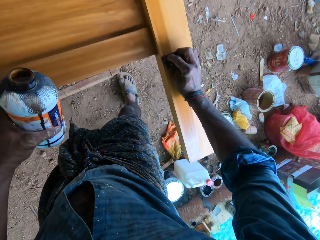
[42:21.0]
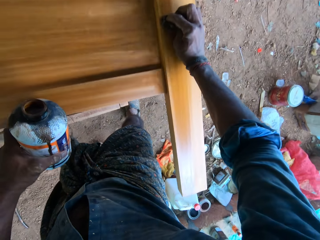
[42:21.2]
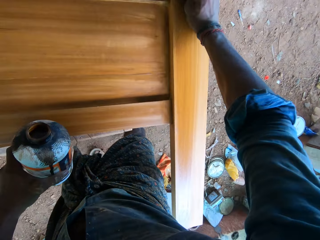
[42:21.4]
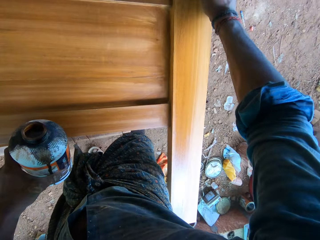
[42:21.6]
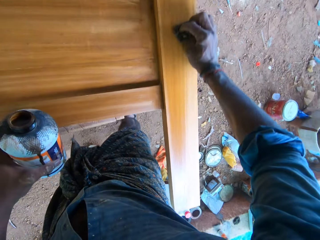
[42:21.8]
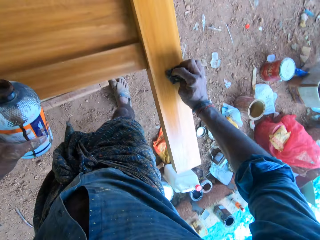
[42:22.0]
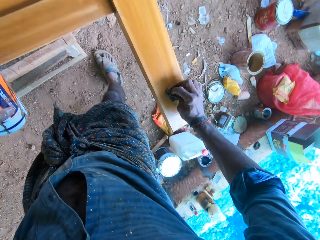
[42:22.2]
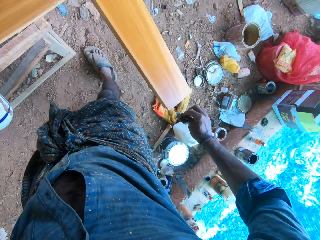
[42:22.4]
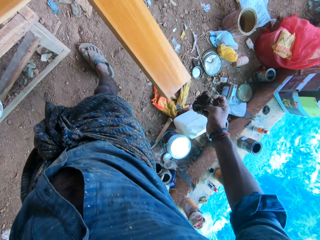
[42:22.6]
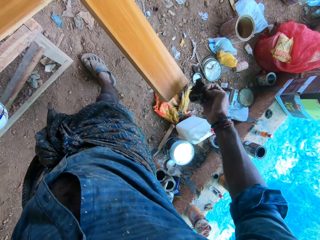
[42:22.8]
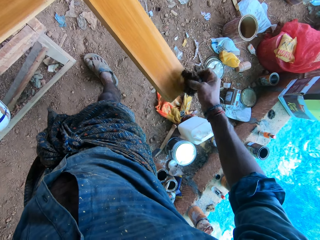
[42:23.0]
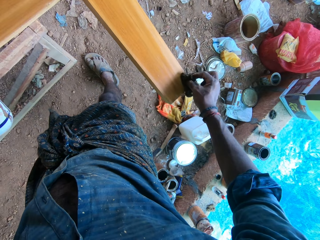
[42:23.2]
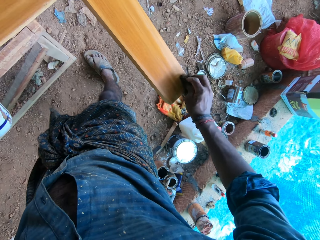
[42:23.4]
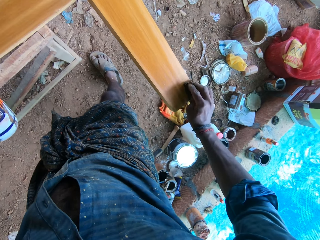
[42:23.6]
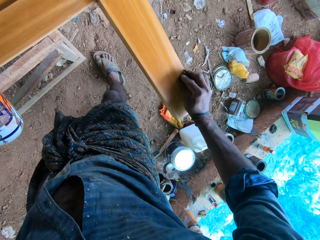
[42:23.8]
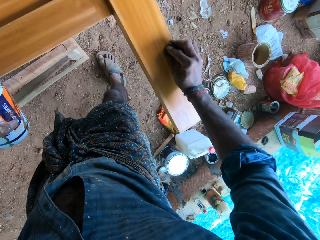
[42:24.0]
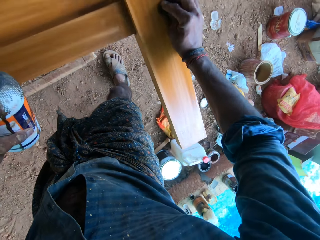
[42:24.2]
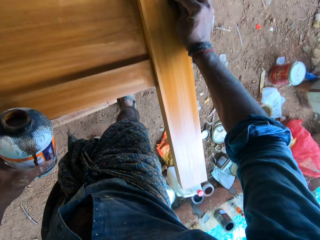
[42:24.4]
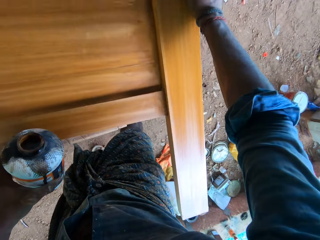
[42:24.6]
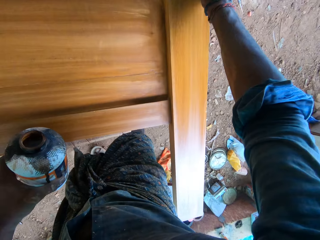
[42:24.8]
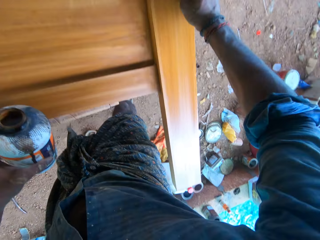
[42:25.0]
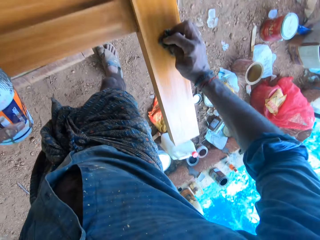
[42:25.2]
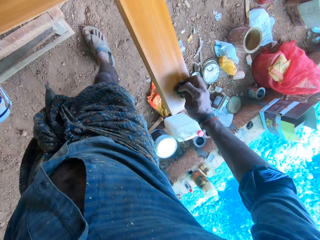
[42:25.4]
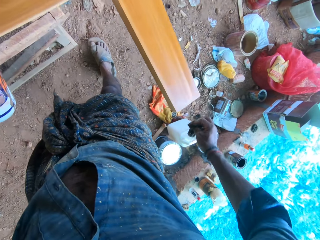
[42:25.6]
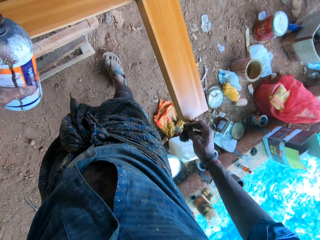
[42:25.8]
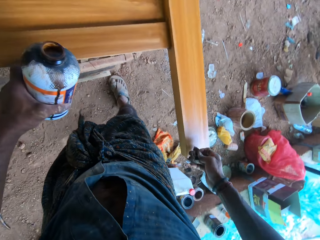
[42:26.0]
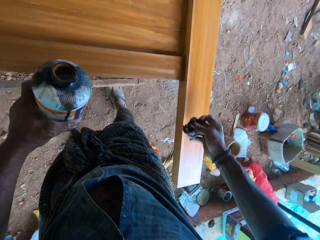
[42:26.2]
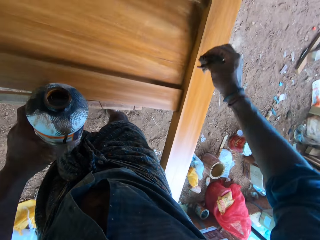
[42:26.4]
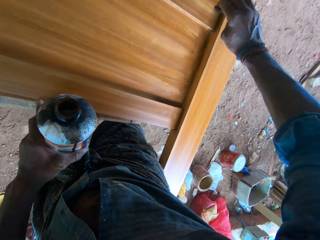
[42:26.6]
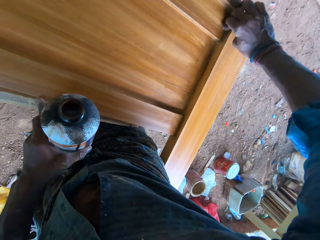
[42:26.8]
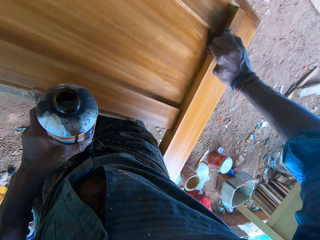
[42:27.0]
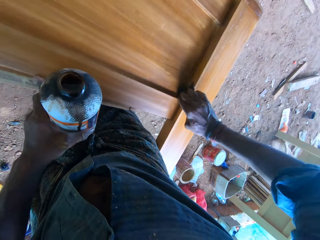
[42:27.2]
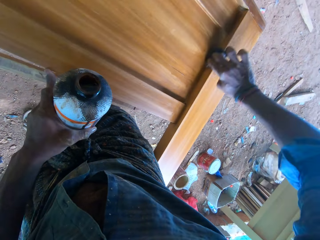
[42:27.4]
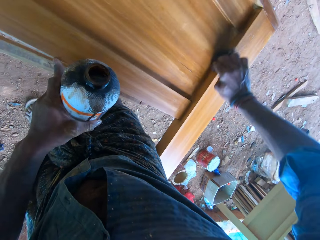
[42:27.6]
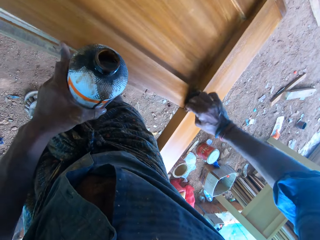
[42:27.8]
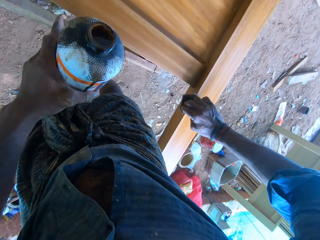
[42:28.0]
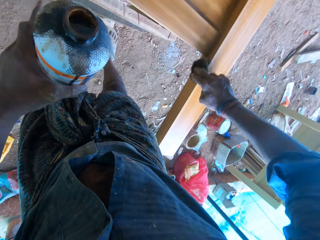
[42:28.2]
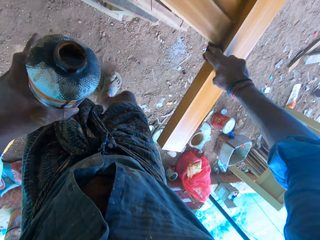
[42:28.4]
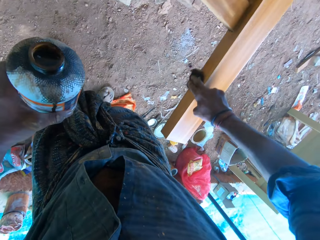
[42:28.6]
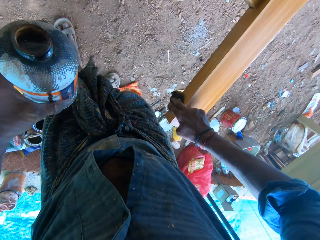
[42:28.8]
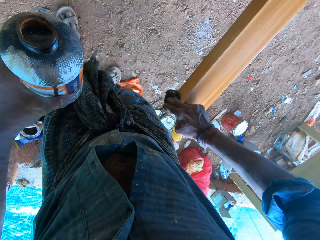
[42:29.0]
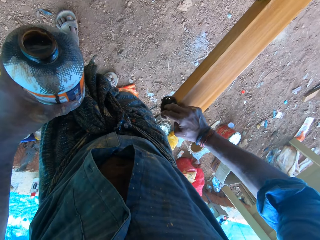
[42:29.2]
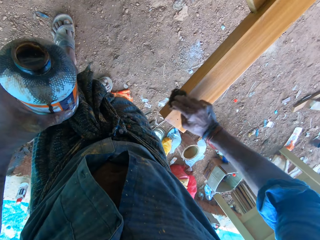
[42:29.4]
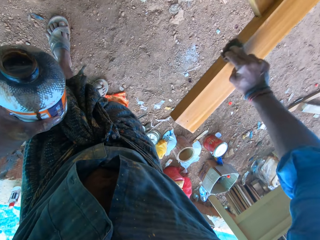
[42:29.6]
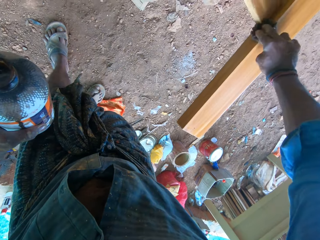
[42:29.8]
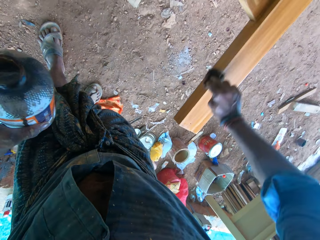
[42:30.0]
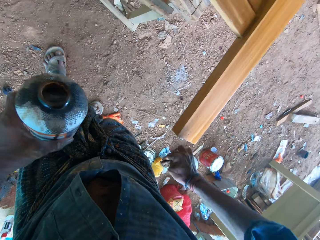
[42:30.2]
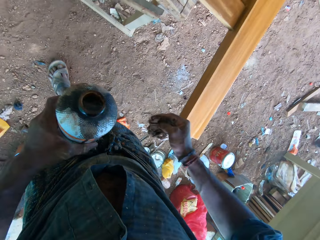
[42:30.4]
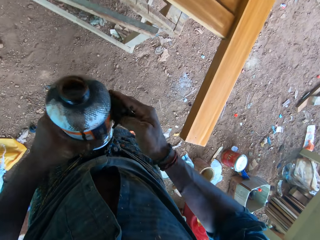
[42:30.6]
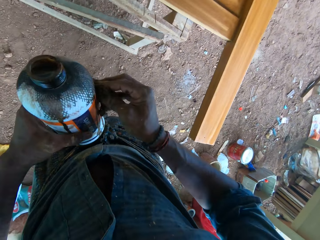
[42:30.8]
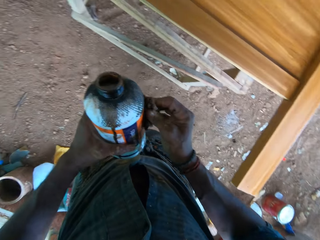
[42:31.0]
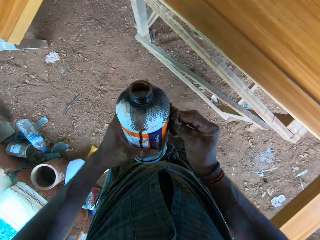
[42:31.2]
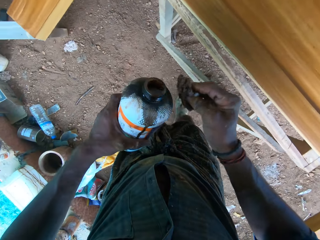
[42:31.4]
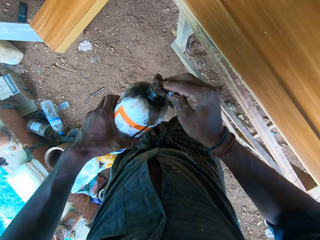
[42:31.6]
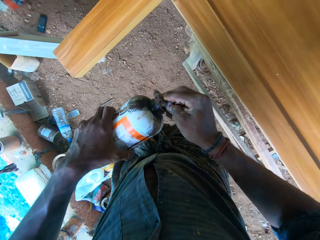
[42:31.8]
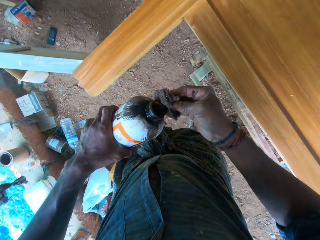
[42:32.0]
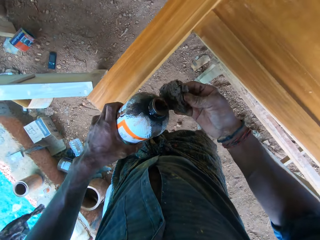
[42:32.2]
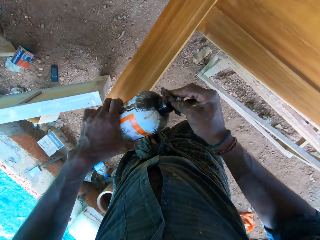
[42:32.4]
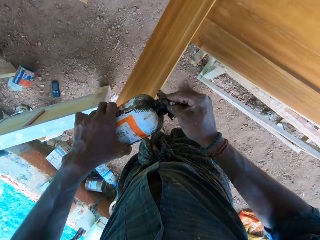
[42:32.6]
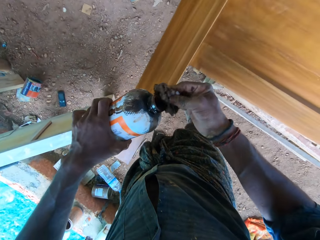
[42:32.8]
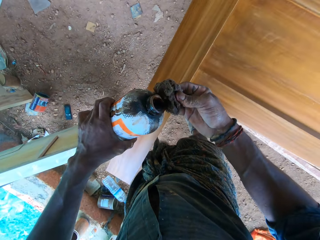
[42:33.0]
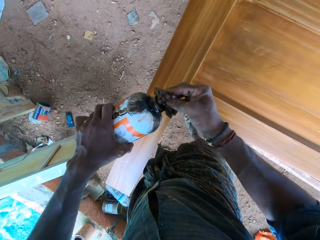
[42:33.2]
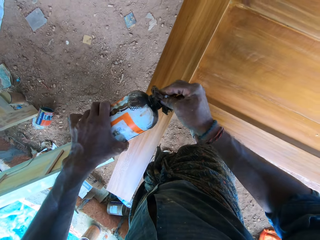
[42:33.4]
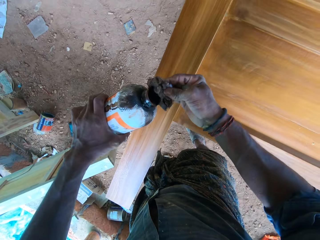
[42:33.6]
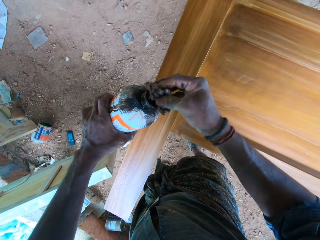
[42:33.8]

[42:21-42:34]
The camera wearer touches the bottle of wood polish in his left hand with the cotton wool in his right hand. He adjusts the cotton wool on the bottle. He pours the wood polish from the bottle of wood polish in his left hand on the cotton wool in his right hand.

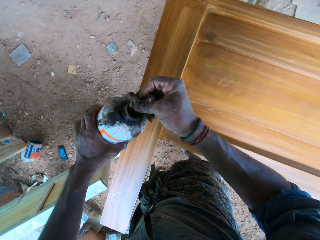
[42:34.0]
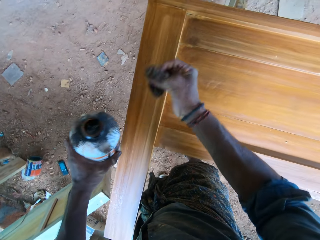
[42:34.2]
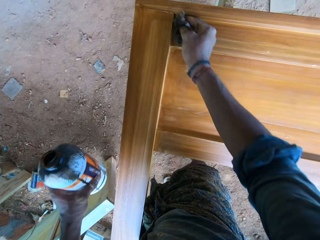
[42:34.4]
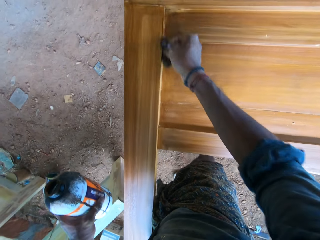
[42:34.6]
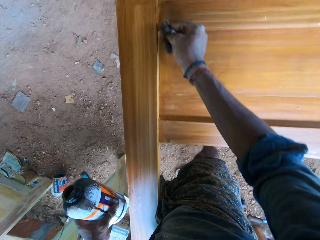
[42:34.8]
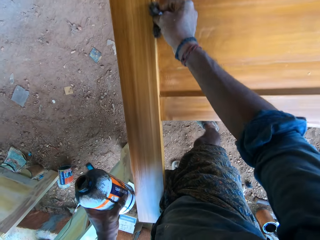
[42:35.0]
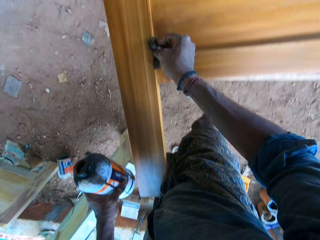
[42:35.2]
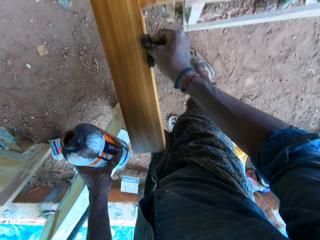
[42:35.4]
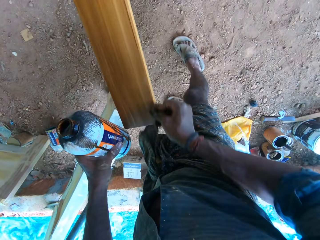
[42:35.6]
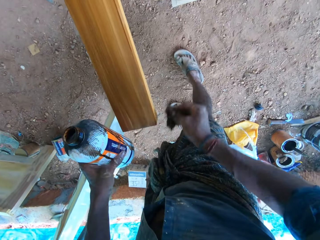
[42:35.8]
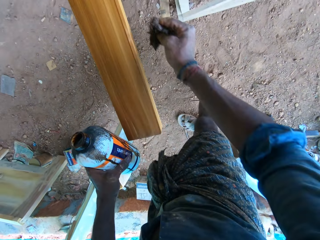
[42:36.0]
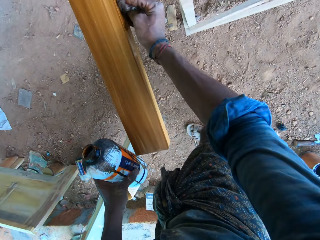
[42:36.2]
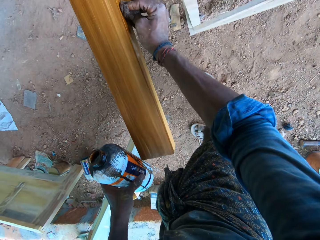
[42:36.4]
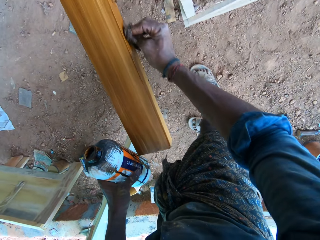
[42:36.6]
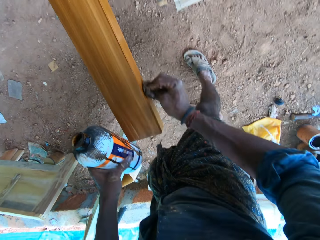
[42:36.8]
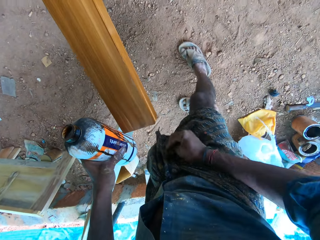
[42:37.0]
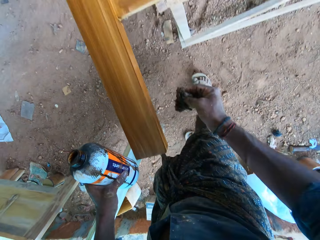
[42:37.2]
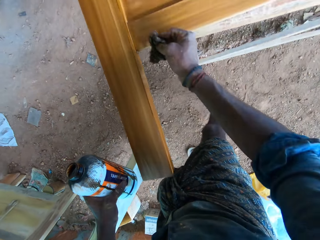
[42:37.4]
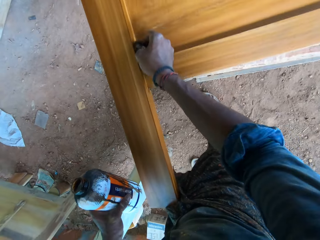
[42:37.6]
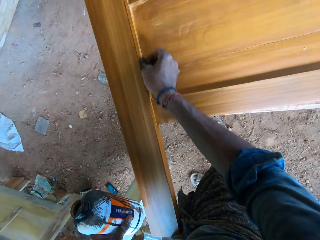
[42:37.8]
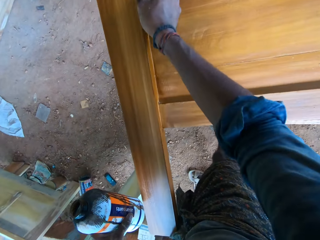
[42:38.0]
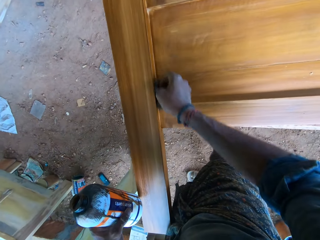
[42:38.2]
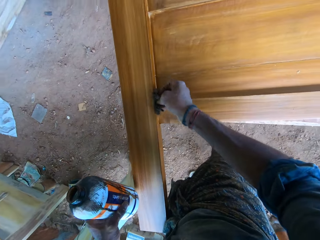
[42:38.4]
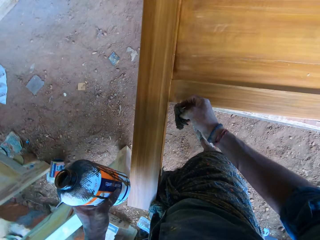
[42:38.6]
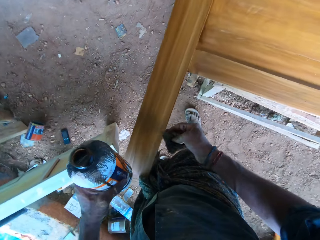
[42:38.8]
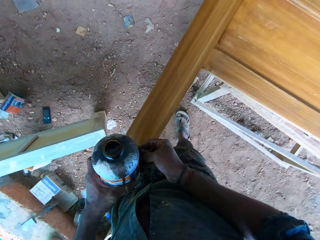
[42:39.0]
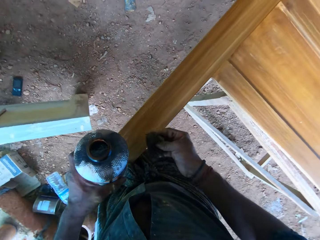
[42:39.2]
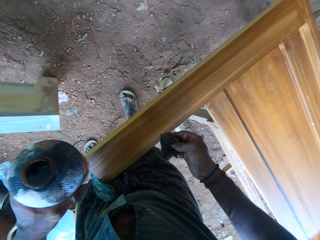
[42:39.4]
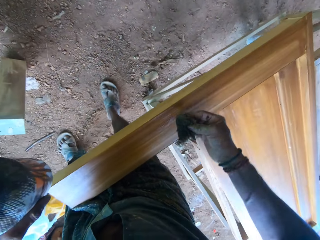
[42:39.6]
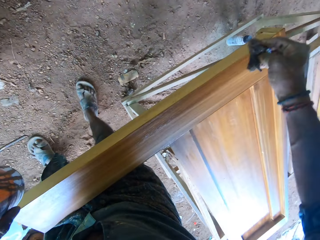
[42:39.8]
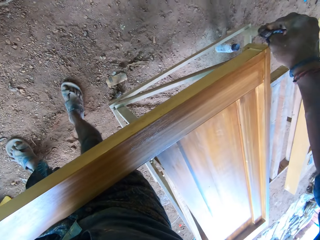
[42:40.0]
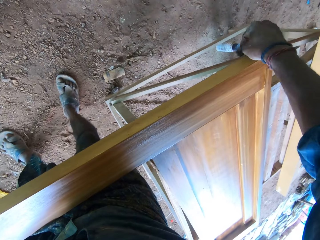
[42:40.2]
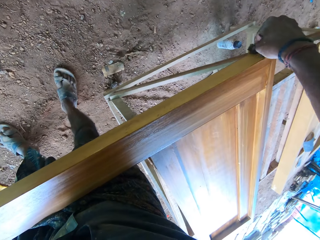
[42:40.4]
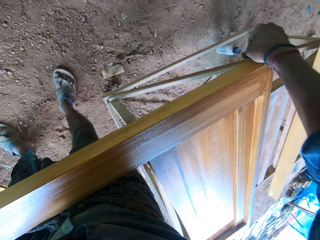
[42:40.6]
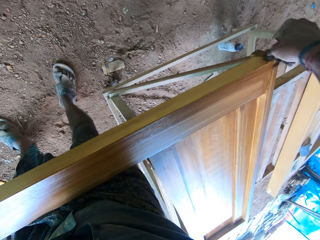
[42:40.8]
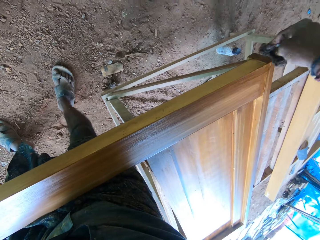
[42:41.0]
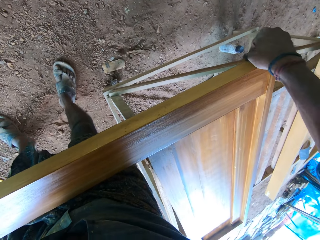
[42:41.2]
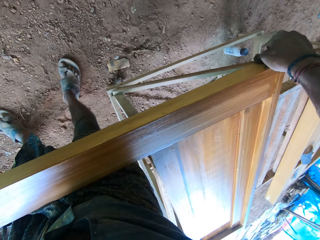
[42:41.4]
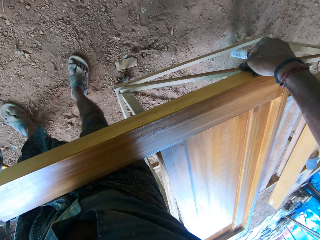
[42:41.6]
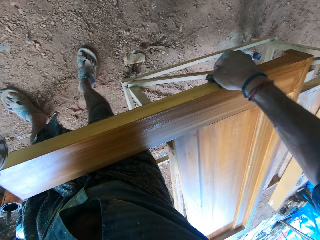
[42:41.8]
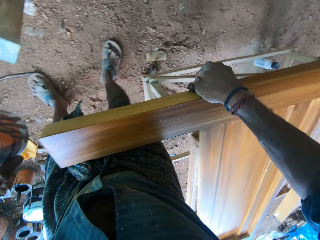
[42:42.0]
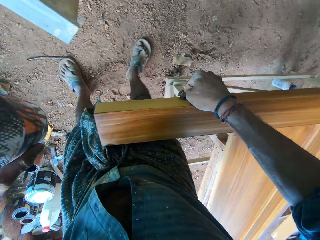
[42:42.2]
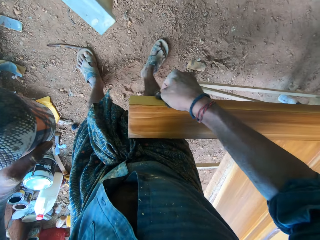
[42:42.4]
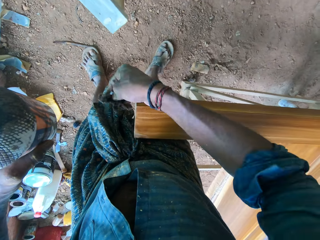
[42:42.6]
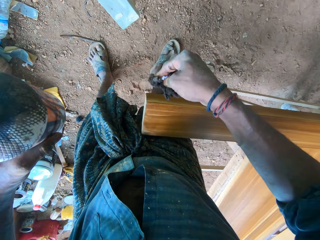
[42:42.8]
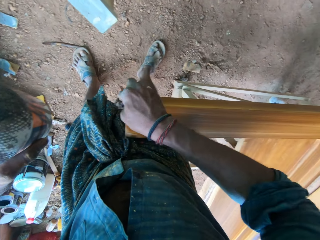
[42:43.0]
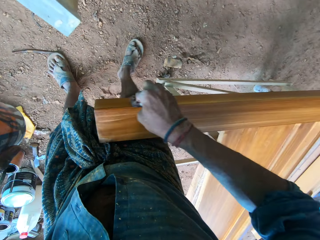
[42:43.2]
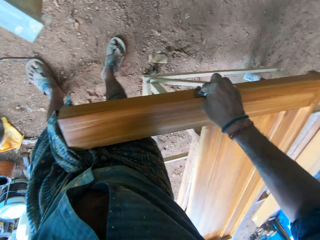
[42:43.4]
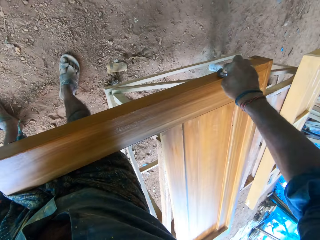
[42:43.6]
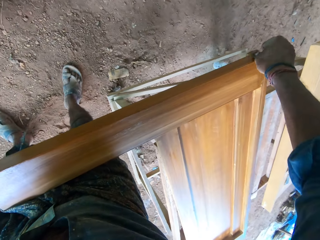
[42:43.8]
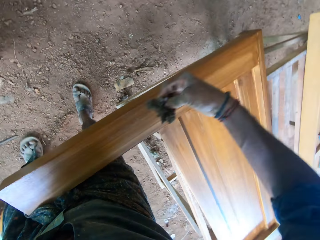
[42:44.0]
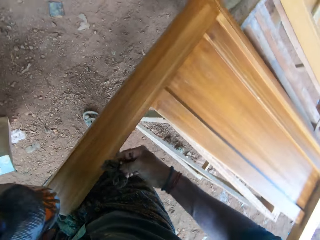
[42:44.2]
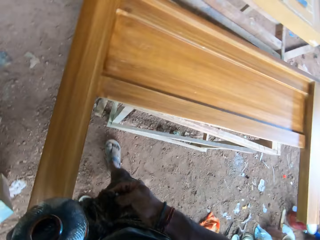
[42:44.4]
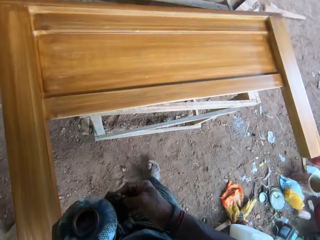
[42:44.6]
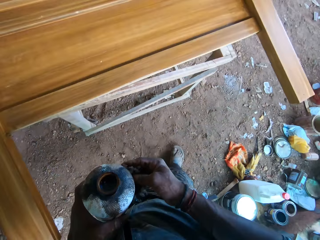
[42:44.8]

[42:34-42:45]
The camera wearer polishes the bed frame side panel on the wooden frame on the ground with the wood polish on the cotton wool in his right hand. He touches the bottle of wood polish in his left hand with the cotton wool in his right hand. He polishes the bed frame side panel on the wooden frame on the ground with the wood polish on the cotton wool in his right hand.
